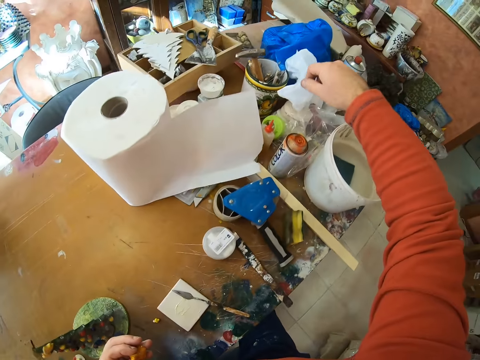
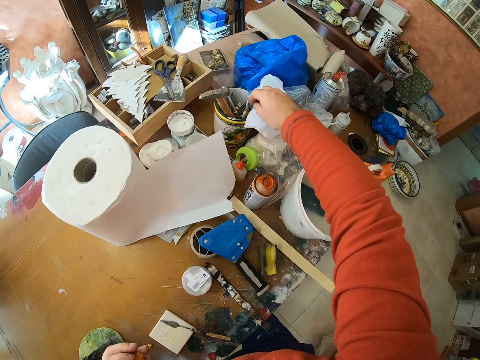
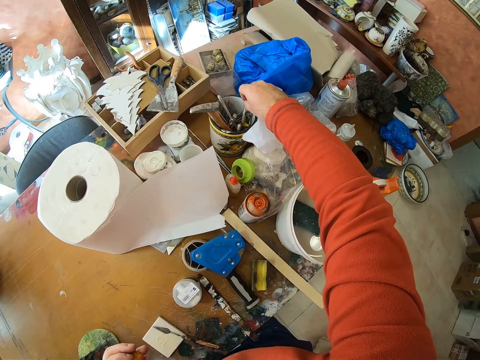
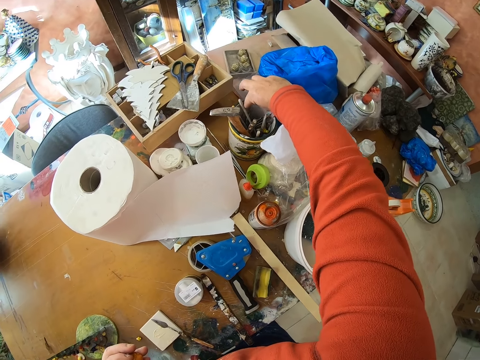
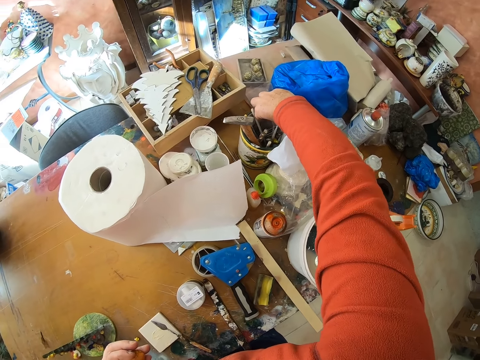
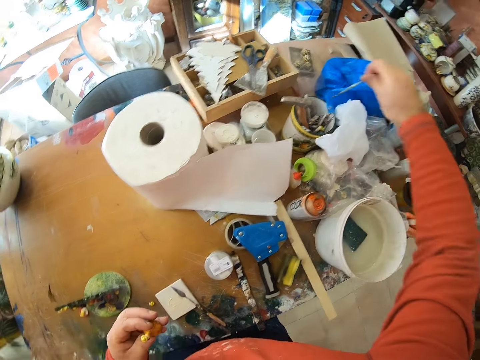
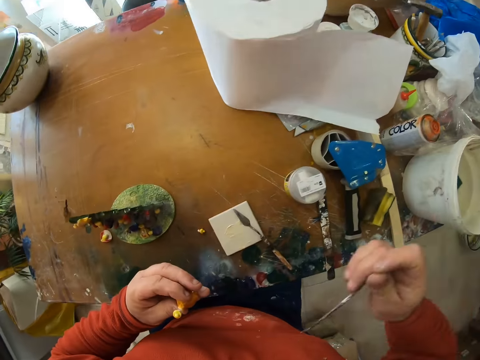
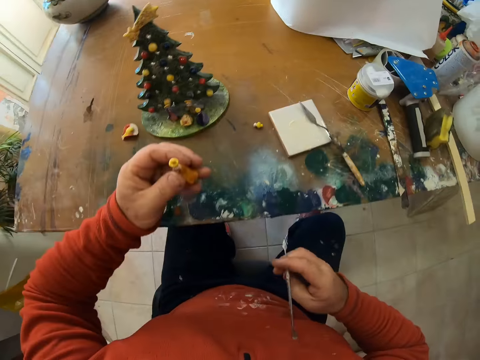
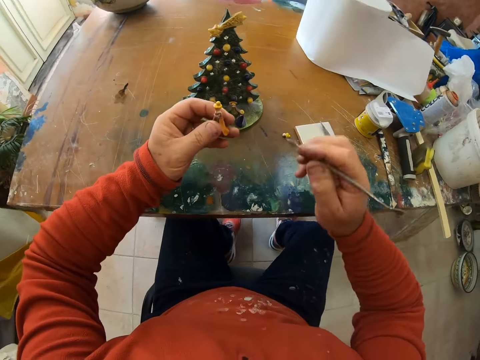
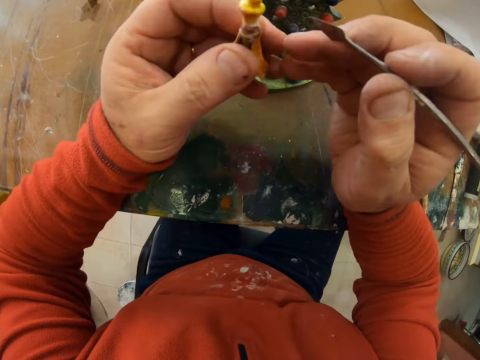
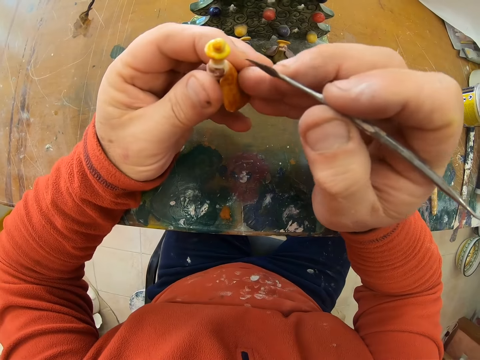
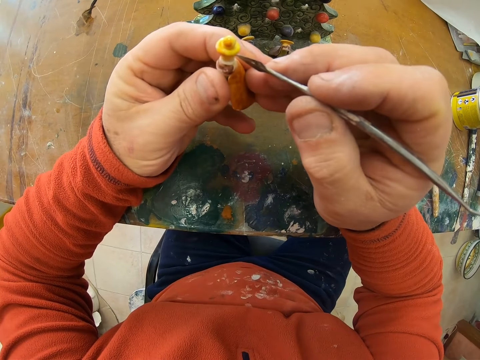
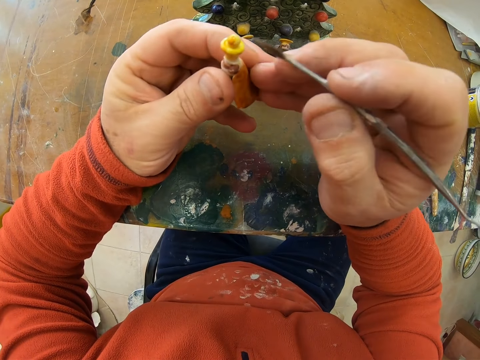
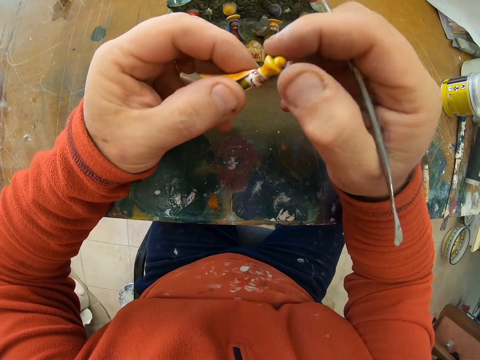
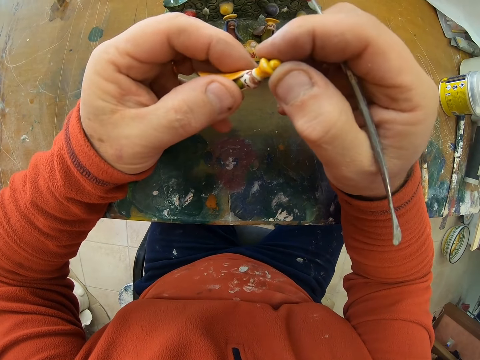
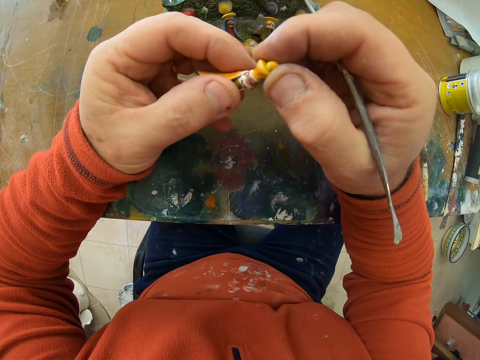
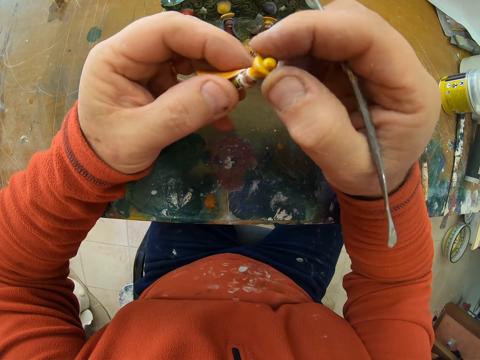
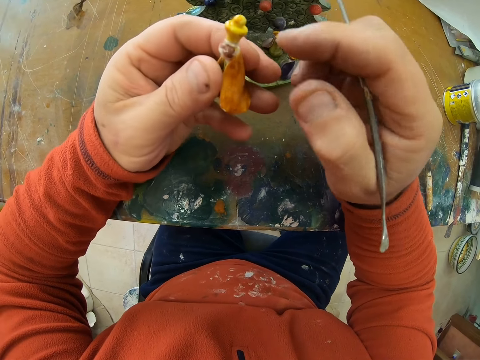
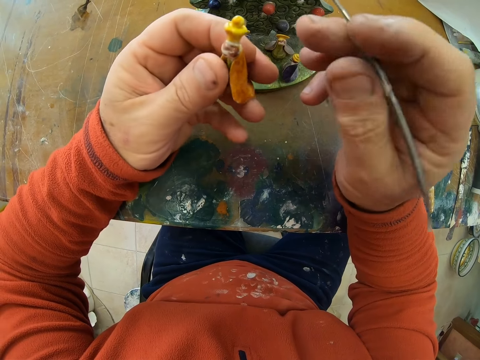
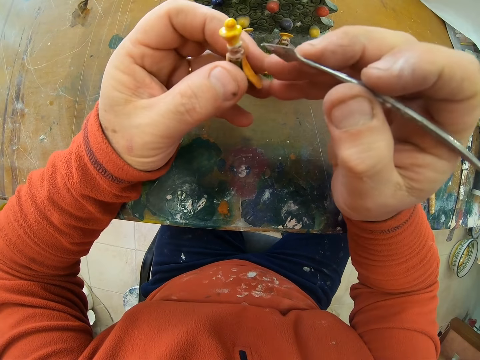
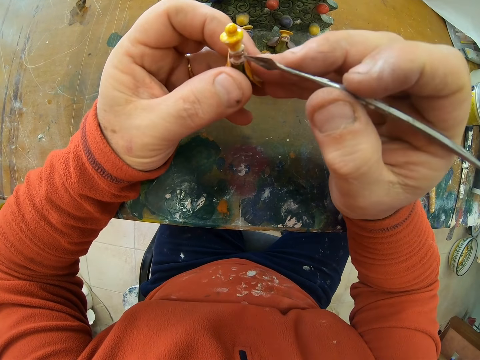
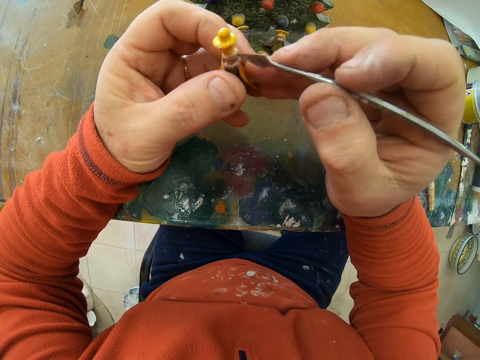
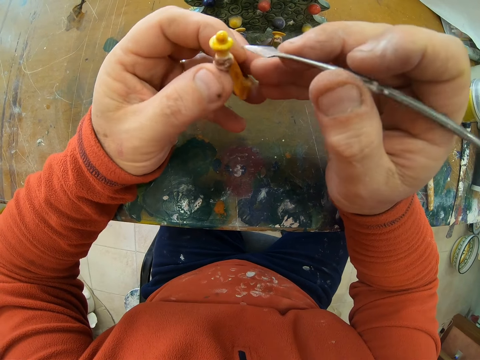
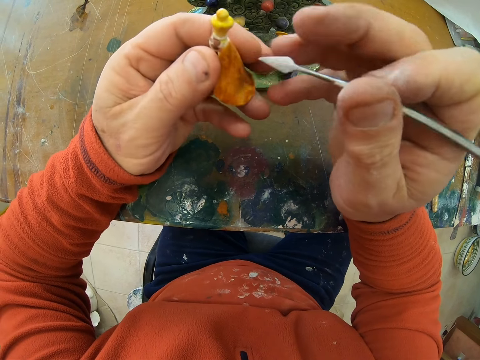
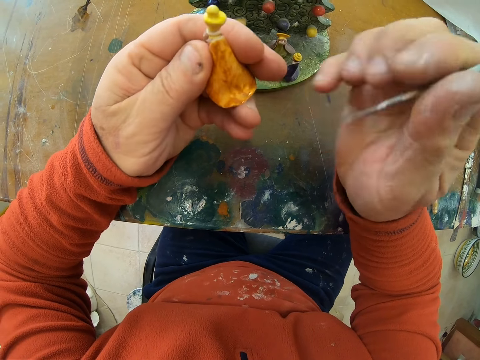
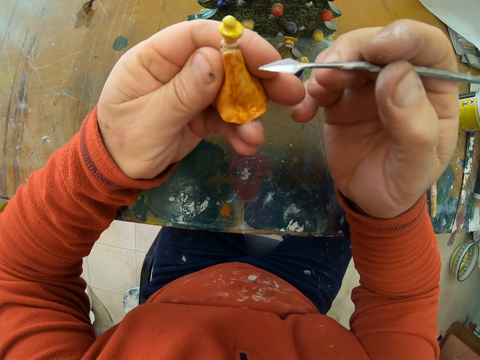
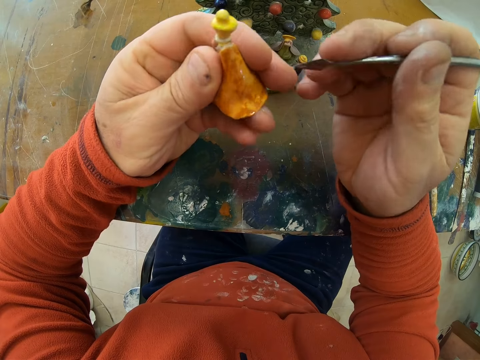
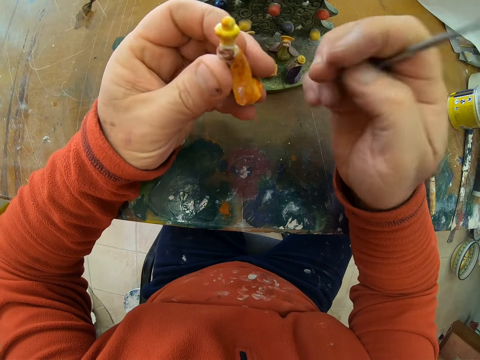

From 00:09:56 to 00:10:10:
The camera wearer takes a needle piece from the container. They point the needle on the art piece. They fix the two flower decor. They take the needle piece.

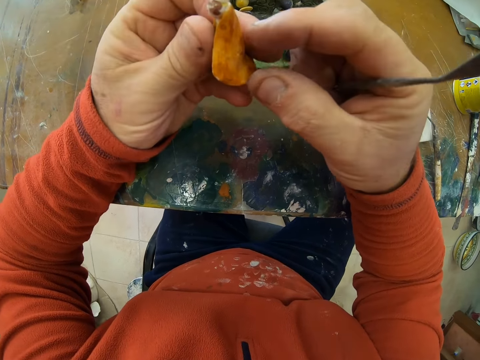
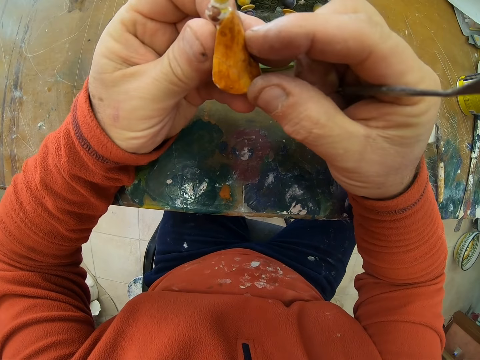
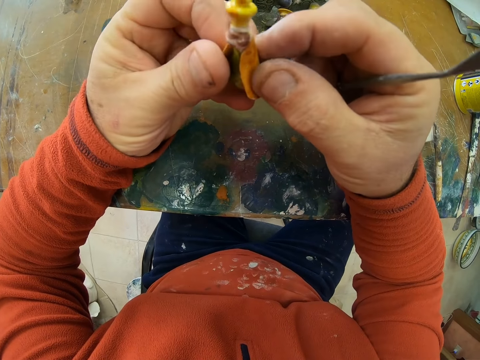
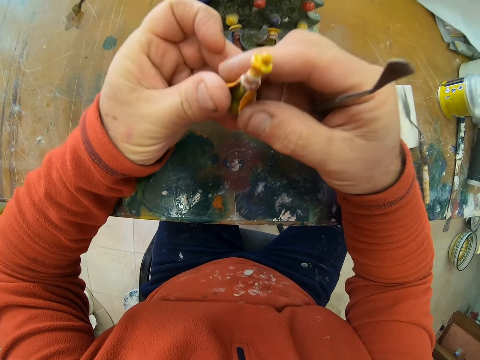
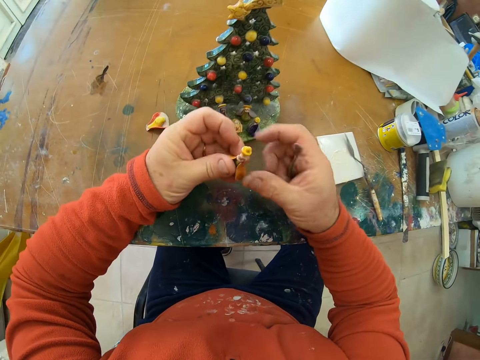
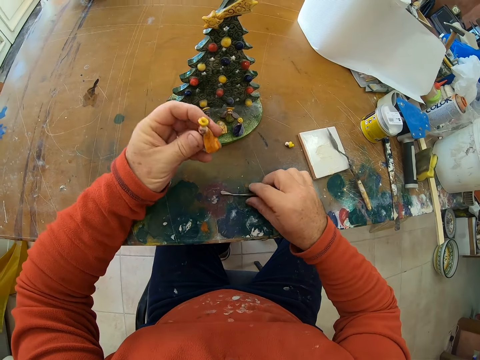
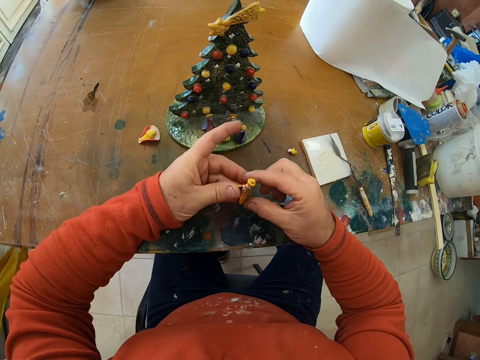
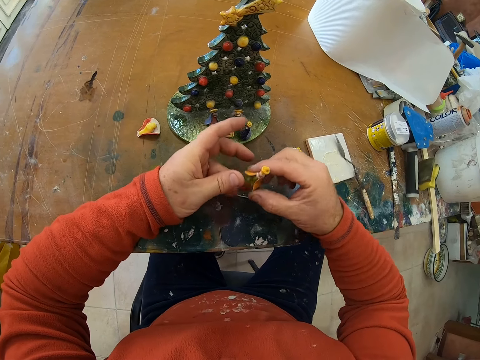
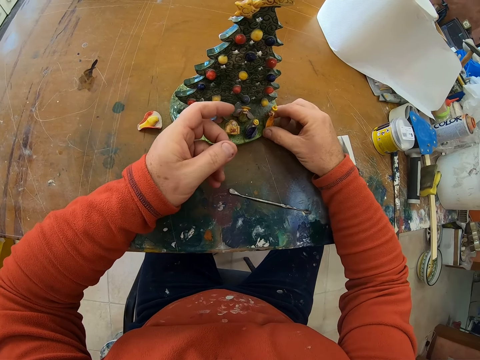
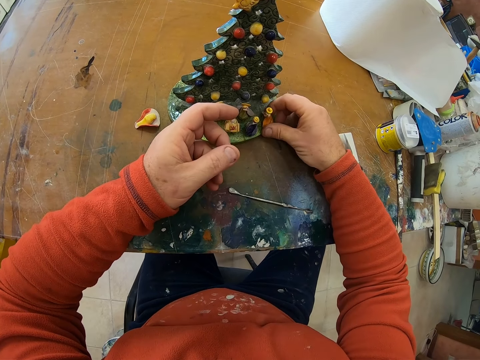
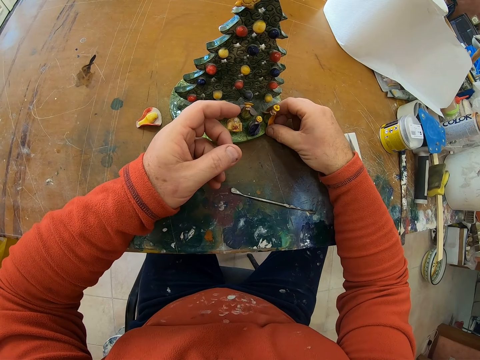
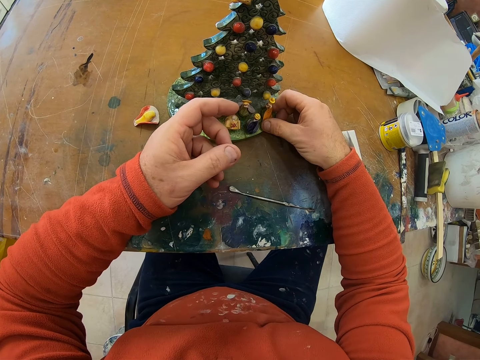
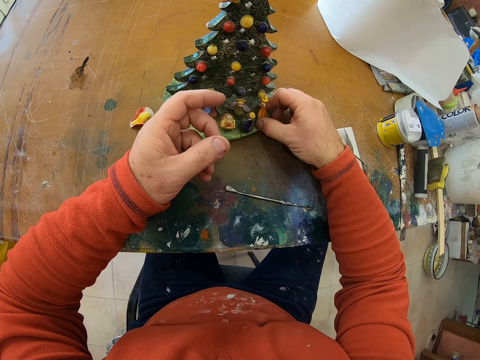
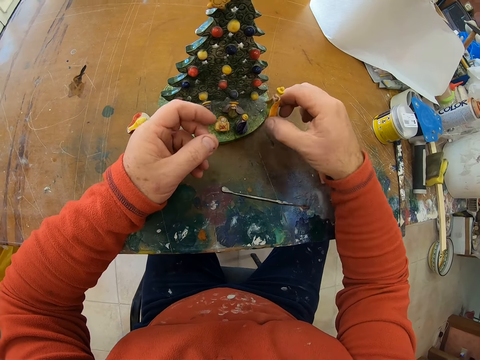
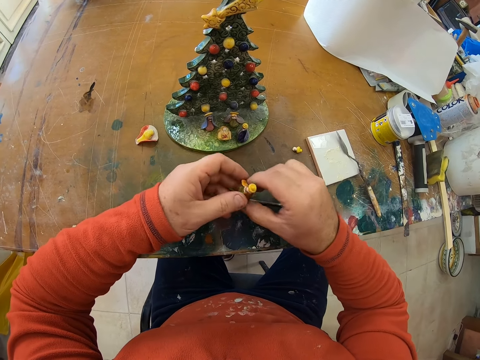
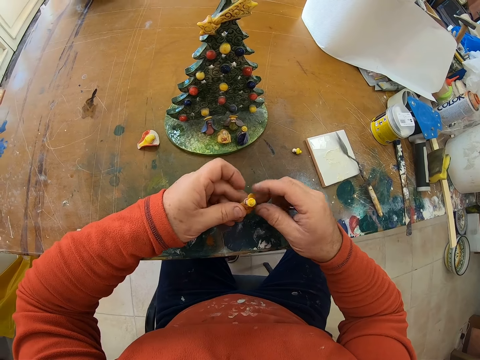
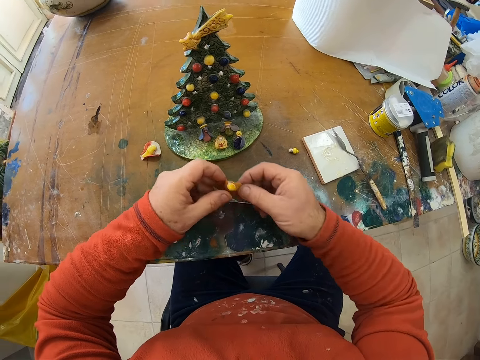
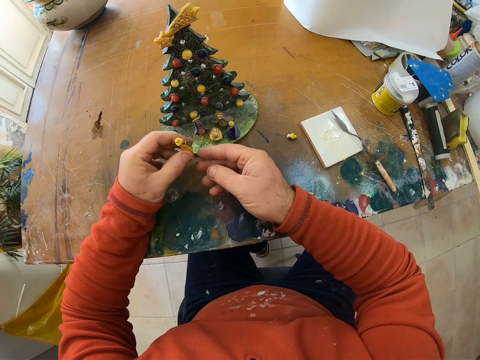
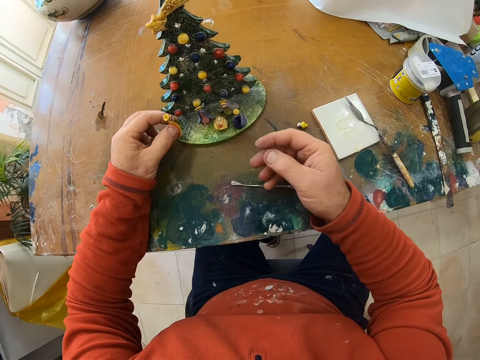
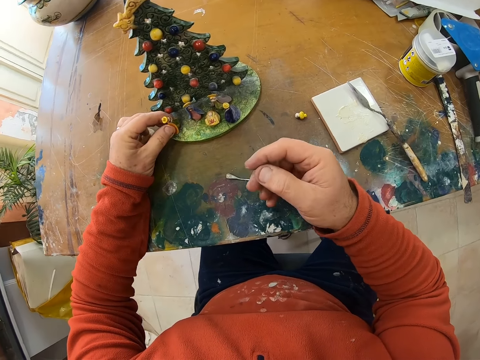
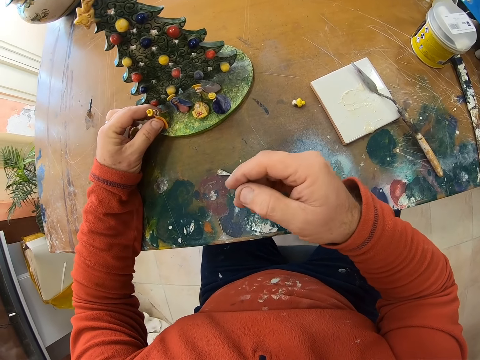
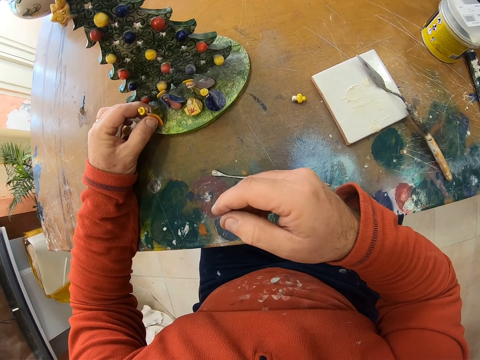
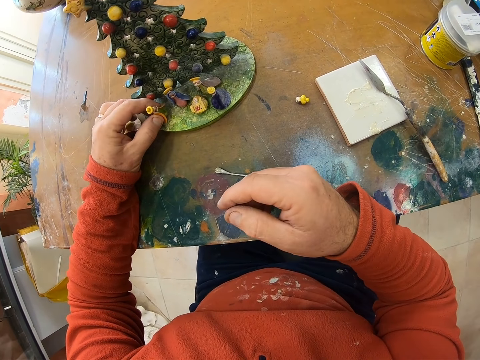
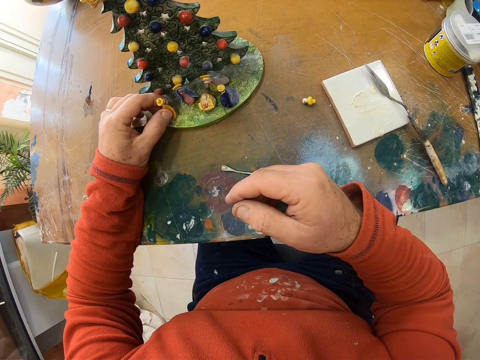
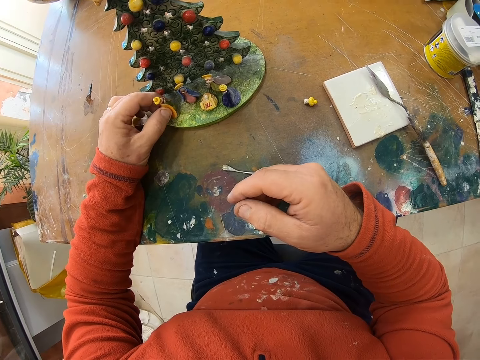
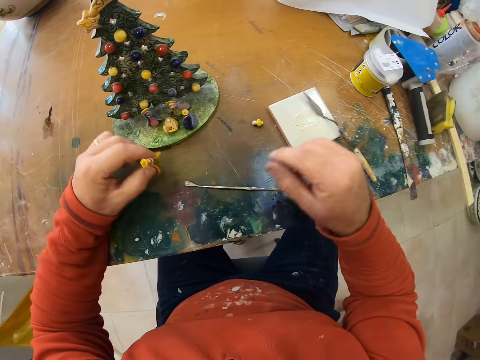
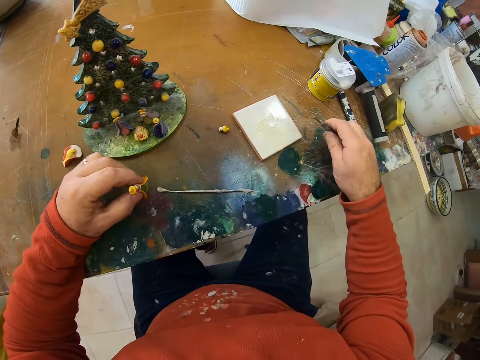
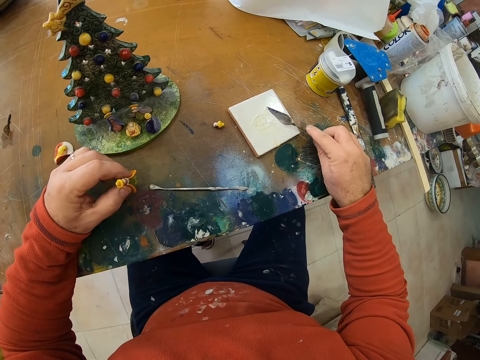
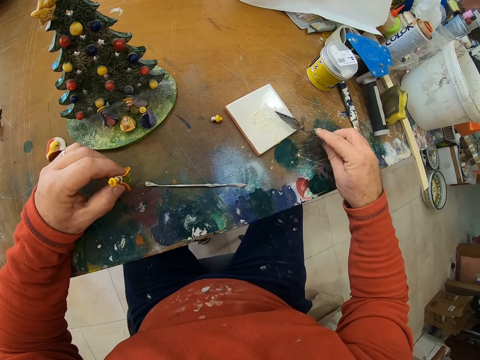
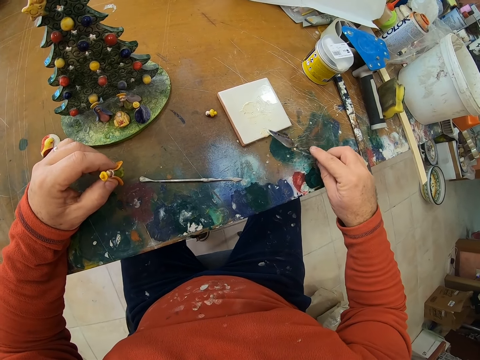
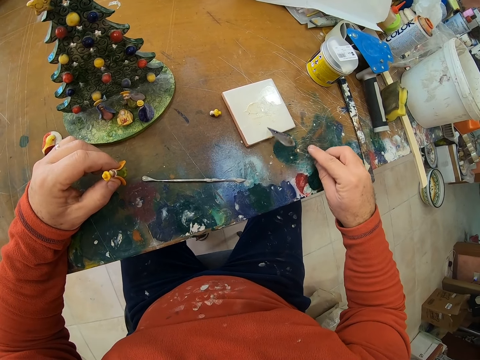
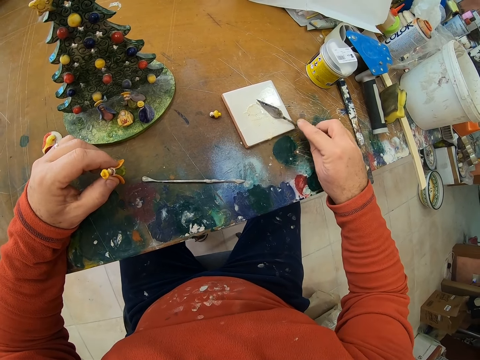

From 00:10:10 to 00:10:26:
The camera wearer holds the art piece. They put the needle on the table. They place the flower decor on the ceramic tree. They pick the flower decor from the ceramic tree. They place the flower decor on the ceramic tree. They lift the scooper. They scoop the porcelain ceramic glue.
